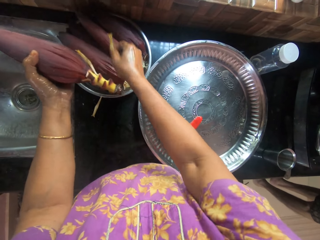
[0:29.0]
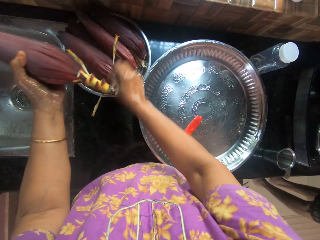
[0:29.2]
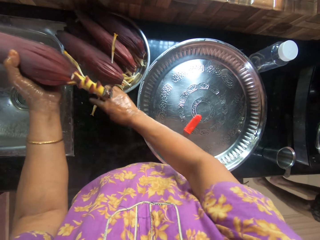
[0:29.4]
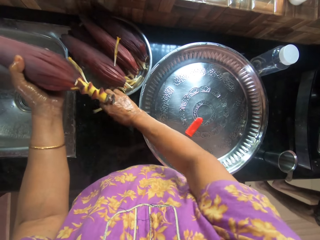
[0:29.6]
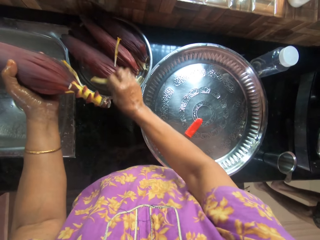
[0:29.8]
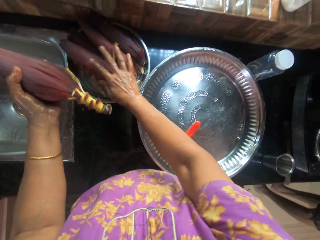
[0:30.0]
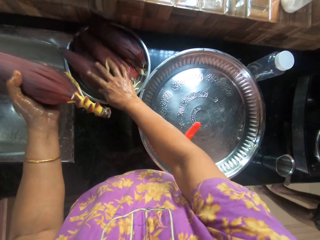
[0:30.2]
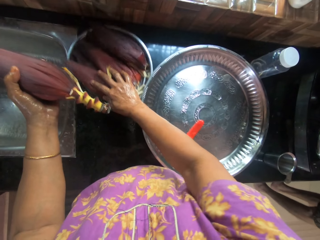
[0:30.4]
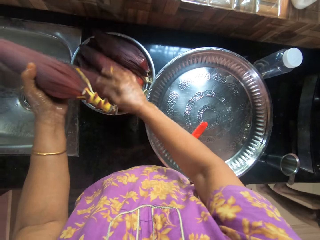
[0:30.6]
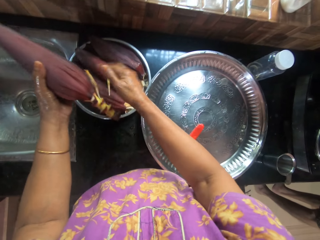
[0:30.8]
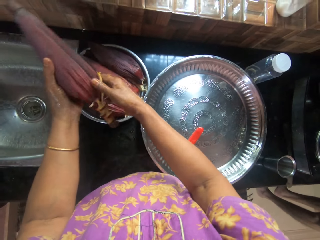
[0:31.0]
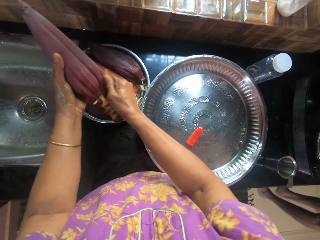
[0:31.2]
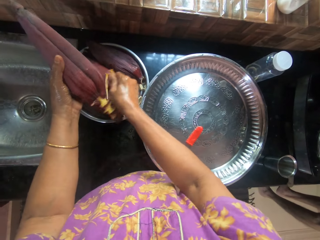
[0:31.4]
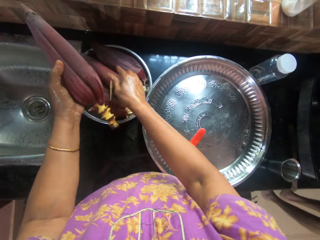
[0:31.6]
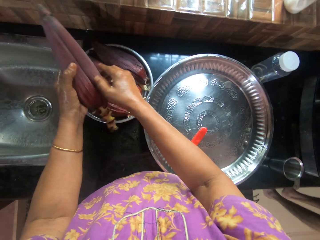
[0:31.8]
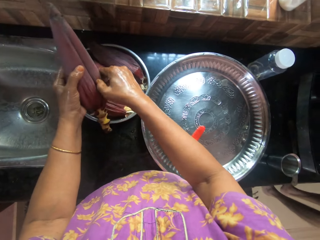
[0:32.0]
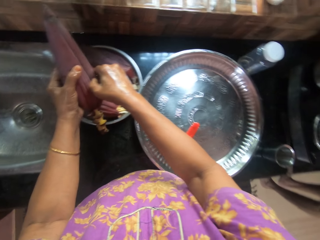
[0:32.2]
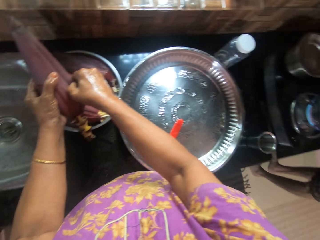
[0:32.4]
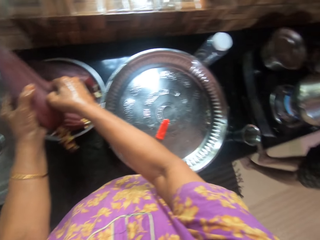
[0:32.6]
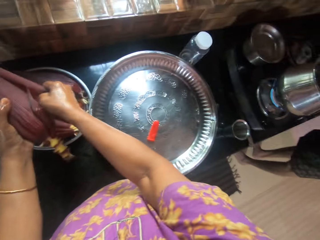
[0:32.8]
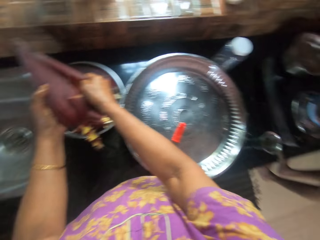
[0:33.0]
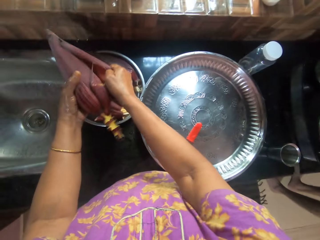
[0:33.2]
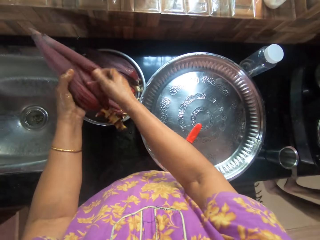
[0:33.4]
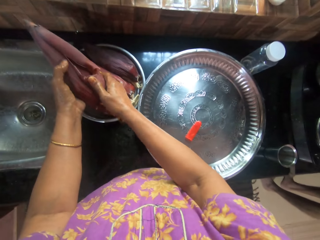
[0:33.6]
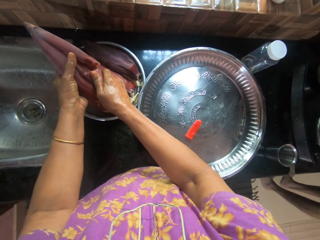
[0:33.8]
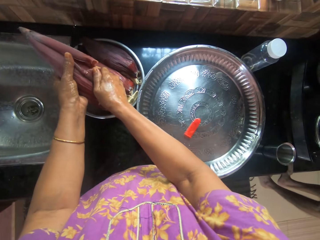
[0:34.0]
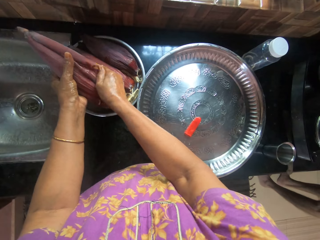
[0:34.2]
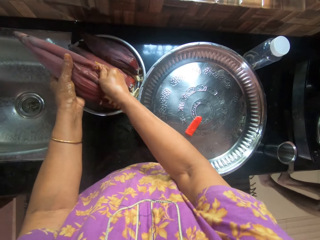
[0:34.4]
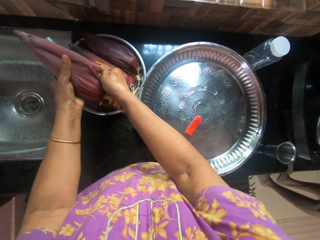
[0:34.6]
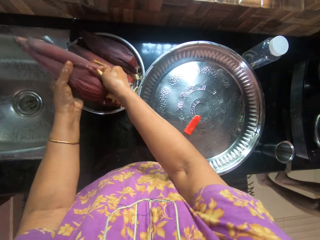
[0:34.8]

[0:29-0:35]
The camera wearer plucks a banana anther and drops the banana anther in a tray. She picks up a part of the plantain flower or banana anther from the kitchen counter. She drops the banana anther in the tray. She presses the banana petals. She drags the container closer with her right hand. She plucks a banana anther and drops the banana anther in the tray. She plucks a banana petal and anthers.

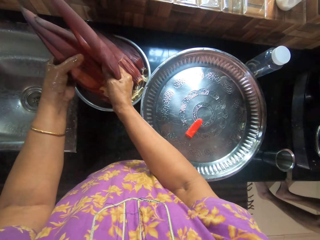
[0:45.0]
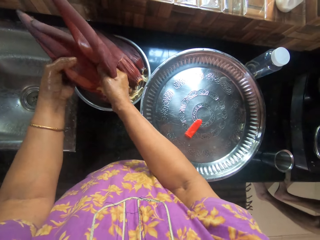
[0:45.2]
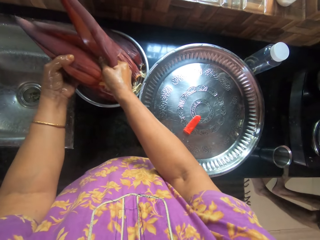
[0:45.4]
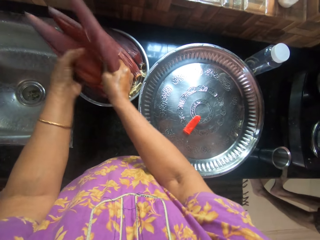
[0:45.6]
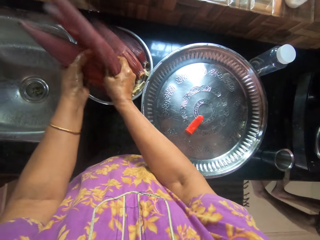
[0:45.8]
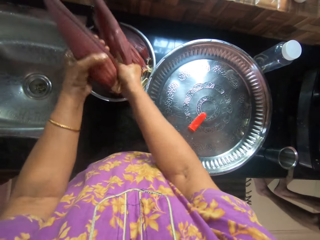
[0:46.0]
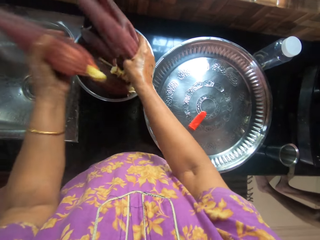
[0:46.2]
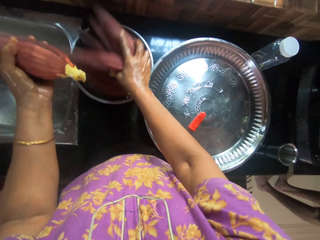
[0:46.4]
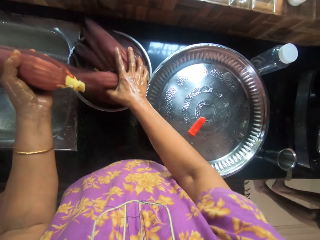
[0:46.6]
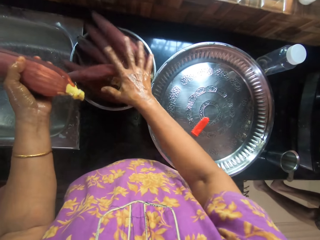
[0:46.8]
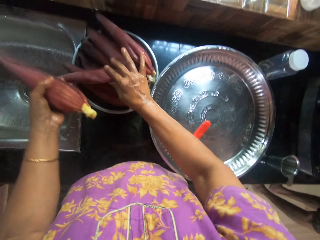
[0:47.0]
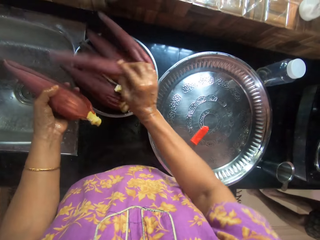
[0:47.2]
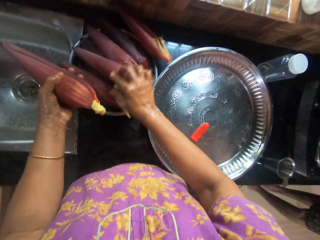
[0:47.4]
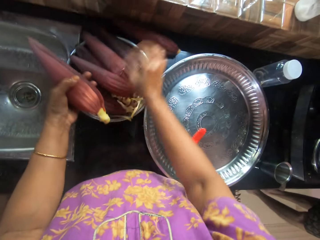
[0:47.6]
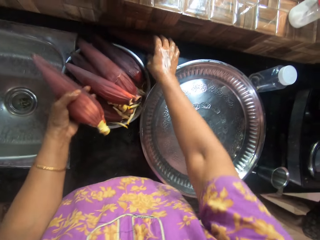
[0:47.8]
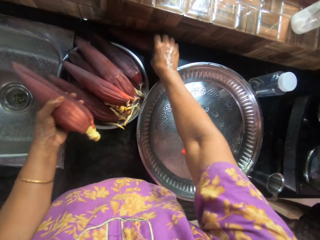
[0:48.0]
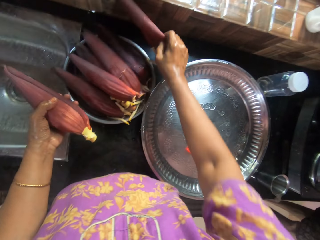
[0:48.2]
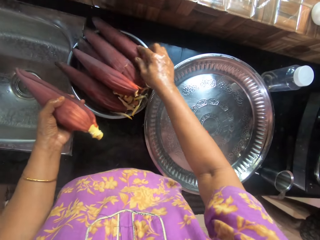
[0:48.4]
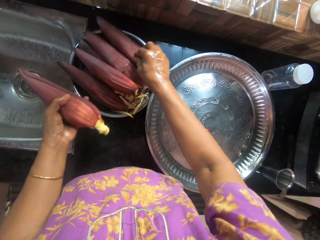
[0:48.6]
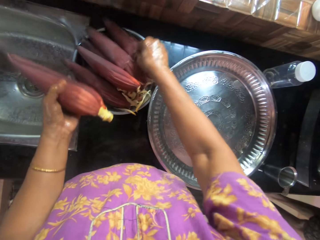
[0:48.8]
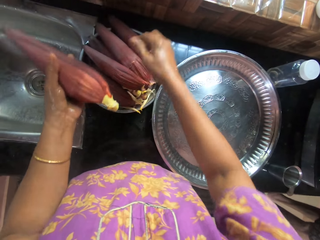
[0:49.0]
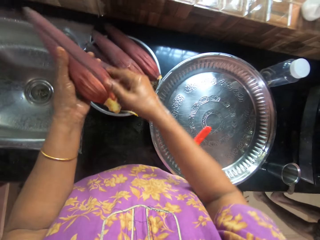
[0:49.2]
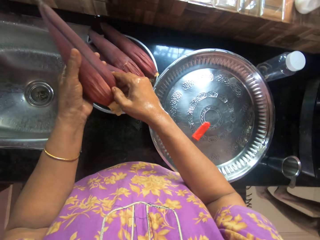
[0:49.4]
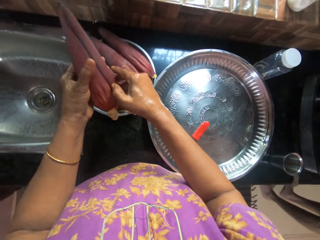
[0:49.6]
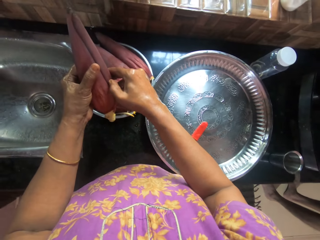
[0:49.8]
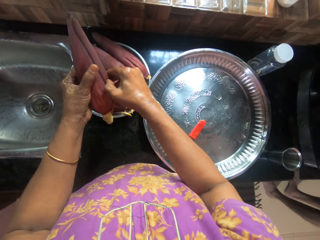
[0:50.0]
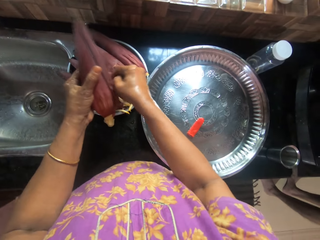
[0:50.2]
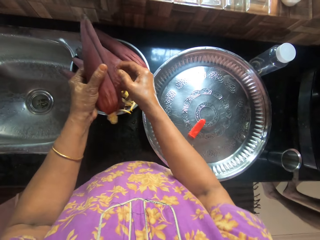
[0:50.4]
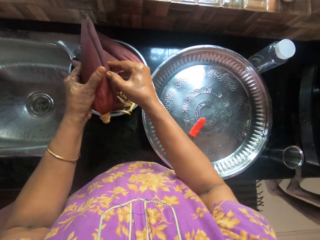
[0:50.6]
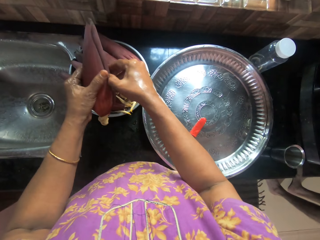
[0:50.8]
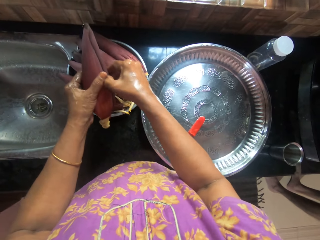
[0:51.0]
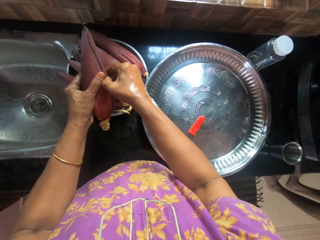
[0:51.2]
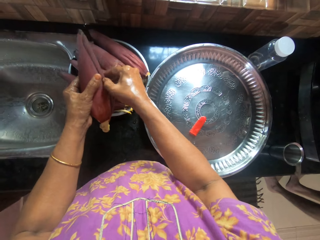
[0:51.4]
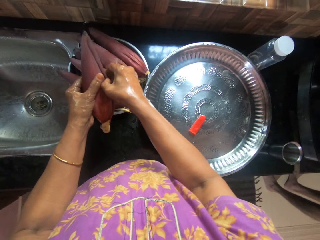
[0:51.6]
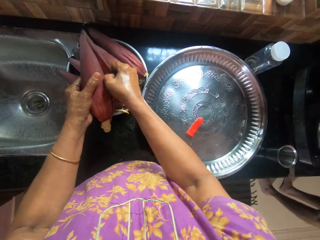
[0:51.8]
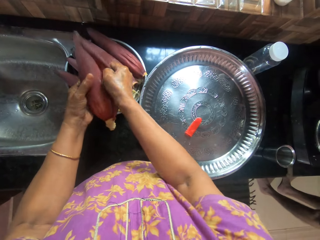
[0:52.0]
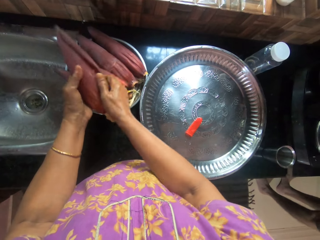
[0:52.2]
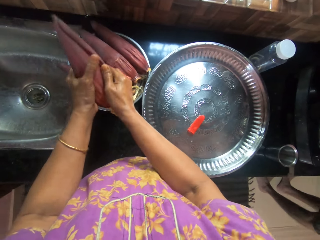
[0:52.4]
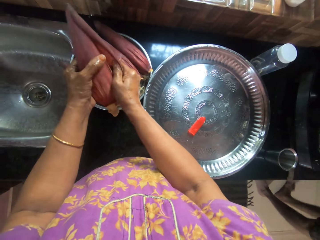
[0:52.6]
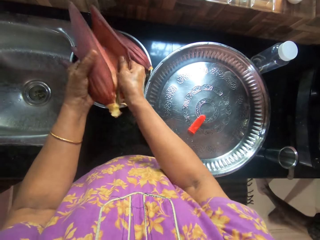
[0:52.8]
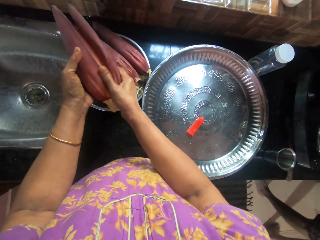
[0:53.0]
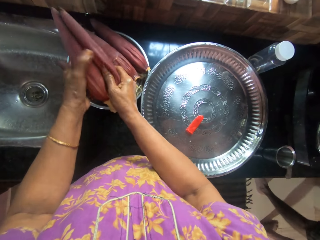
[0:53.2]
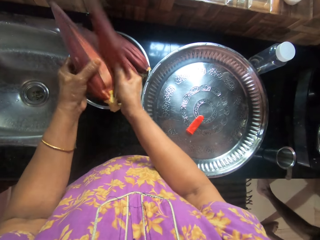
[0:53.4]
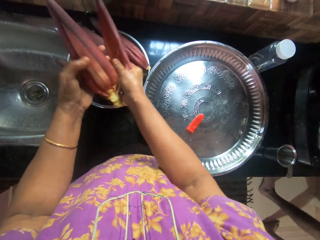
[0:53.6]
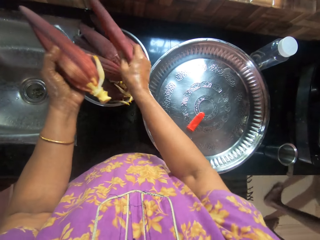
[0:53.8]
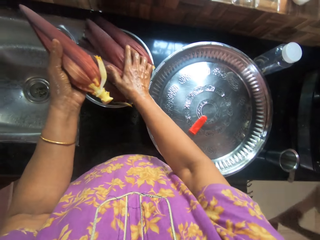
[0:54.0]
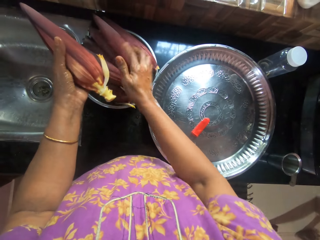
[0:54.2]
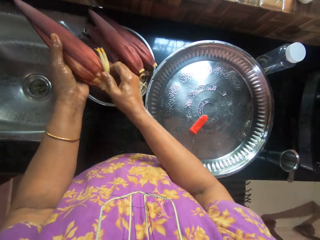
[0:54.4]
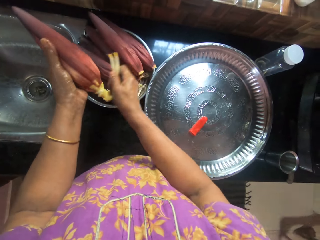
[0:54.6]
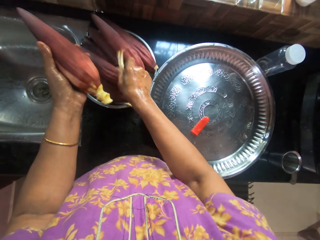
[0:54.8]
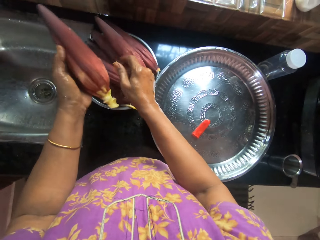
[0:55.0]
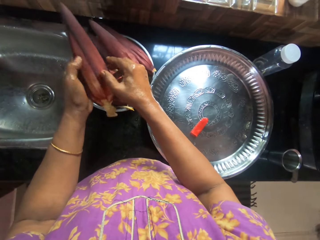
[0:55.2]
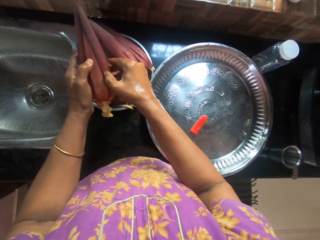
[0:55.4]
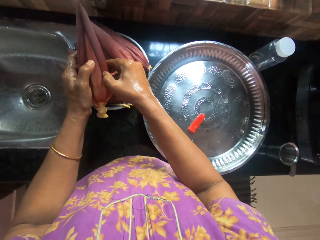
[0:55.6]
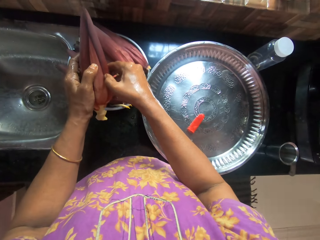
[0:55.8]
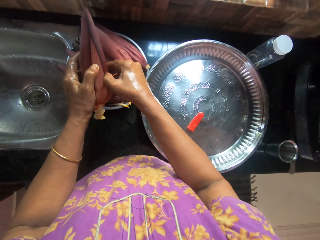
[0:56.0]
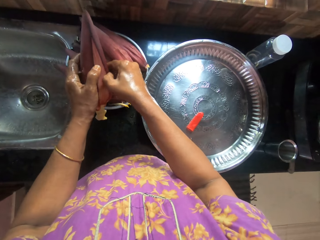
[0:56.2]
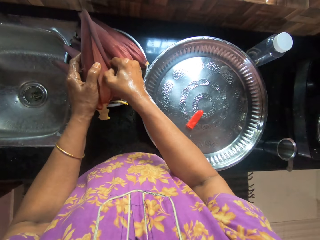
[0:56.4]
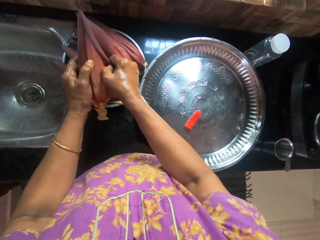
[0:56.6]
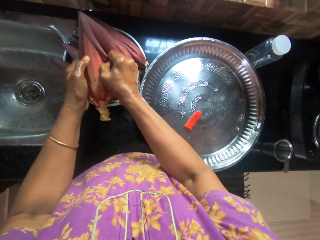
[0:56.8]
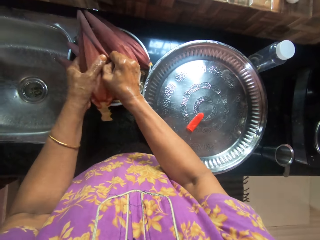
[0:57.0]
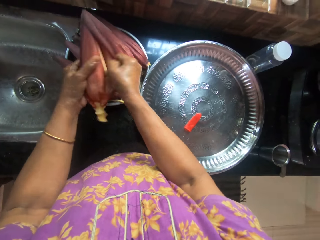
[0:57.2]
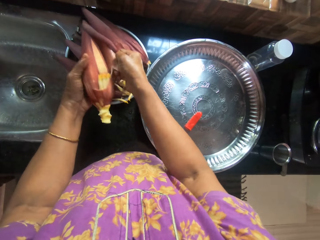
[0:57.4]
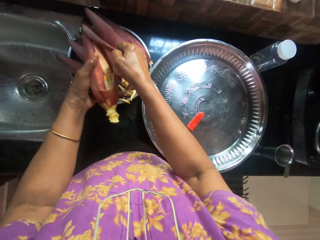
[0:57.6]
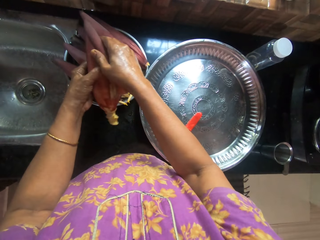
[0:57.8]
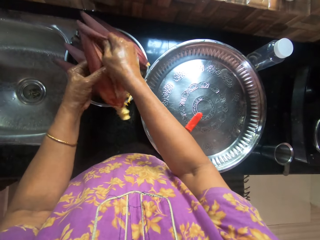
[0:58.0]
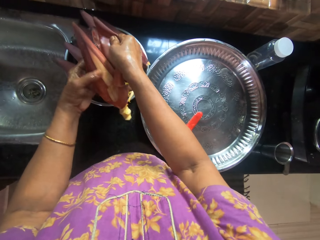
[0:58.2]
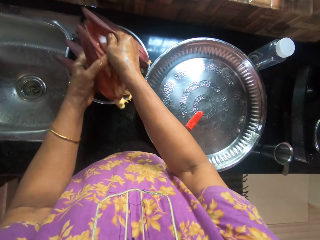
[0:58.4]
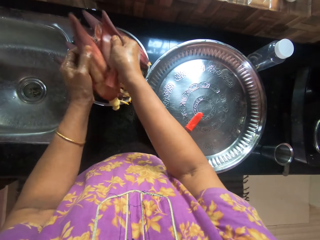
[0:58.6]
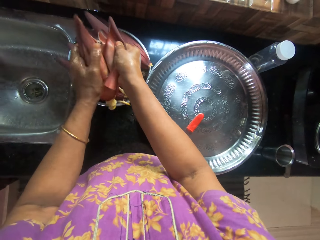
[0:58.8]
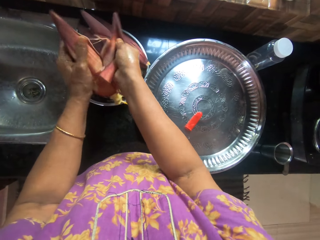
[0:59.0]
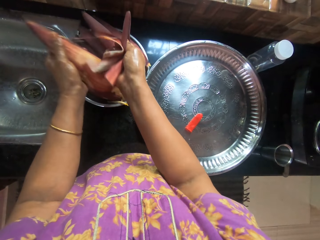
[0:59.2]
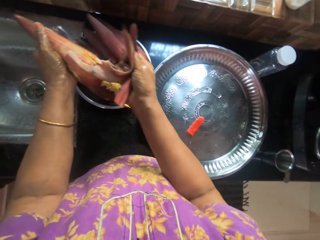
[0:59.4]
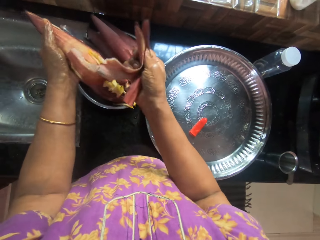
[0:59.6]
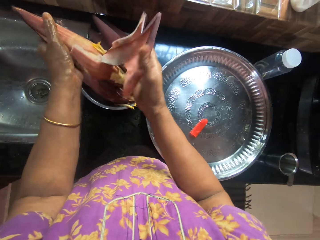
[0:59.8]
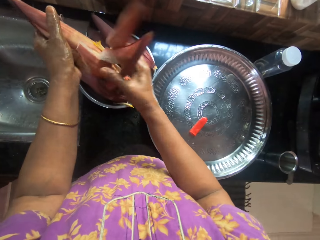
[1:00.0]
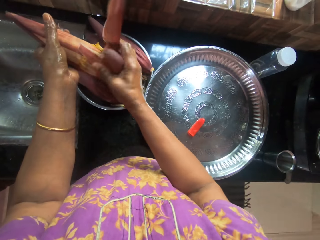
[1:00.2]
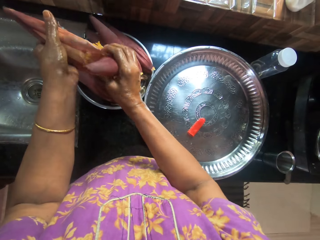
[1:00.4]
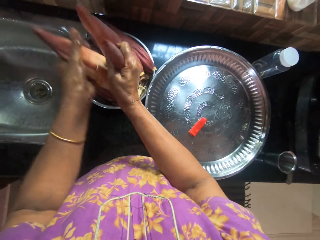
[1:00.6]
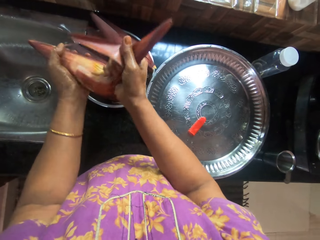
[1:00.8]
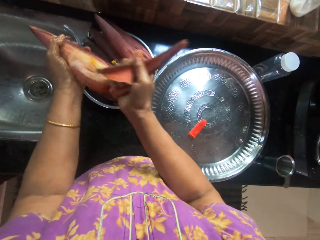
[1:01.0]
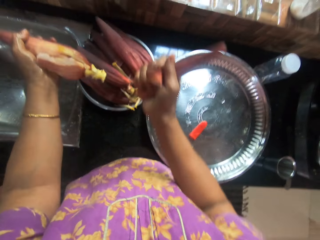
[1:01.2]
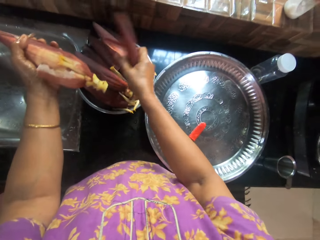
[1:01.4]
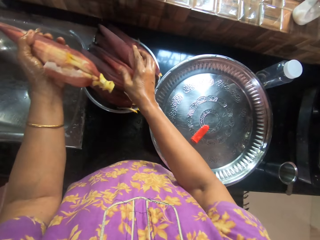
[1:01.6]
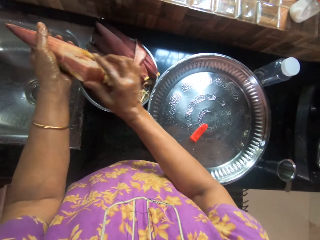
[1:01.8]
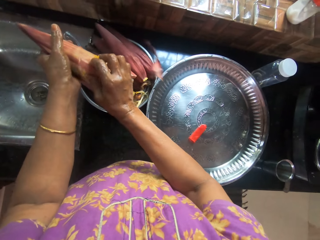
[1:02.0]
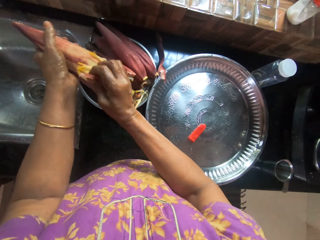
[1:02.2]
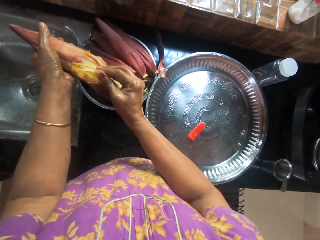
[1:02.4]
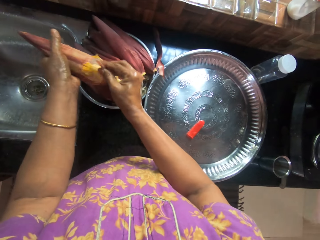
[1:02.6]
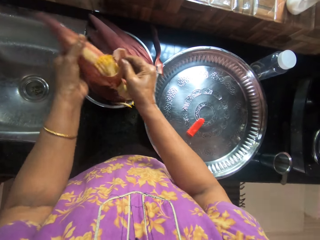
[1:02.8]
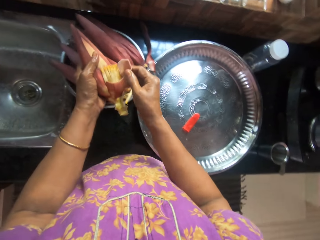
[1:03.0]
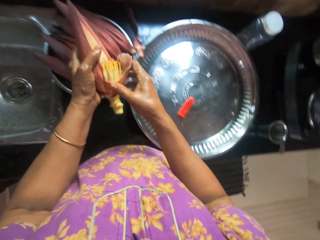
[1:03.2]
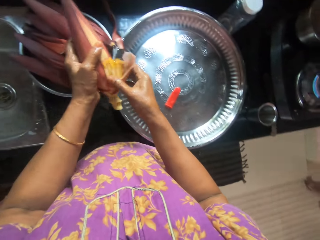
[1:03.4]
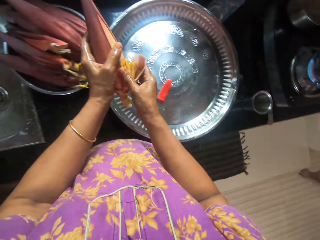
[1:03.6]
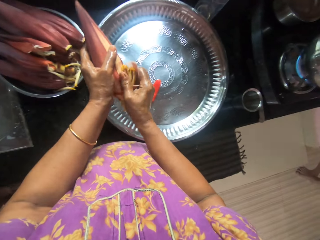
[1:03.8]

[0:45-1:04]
The camera wearer places the banana petal and anthers in a tray. She picks up a part of the plantain flower or banana petal from the kitchen counter into the container with her right hand. She puts the petal in the tray. She plucks a banana petal. She peels the layers of the plantain flower with her right hand into the container. She puts the banana petal in the tray. She plucks a banana anther and puts the banana anthers in the tray. She plucks a banana petal and puts the banana petal in the tray. She picks up a banana petal and anthers.
